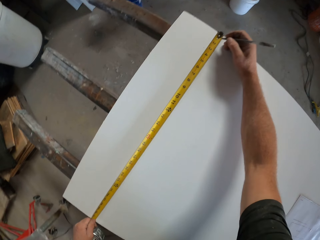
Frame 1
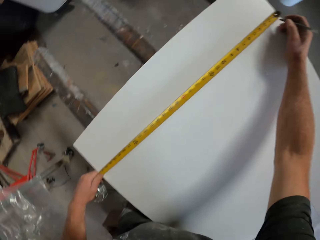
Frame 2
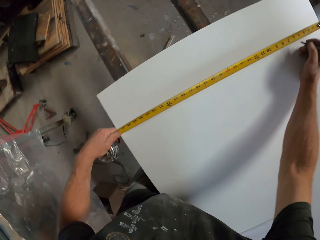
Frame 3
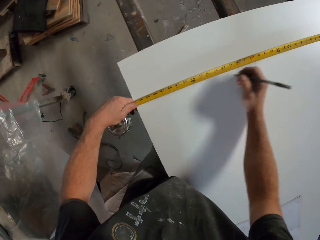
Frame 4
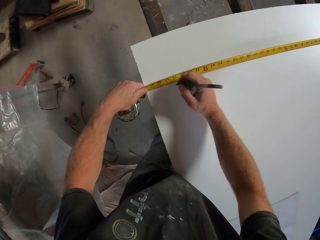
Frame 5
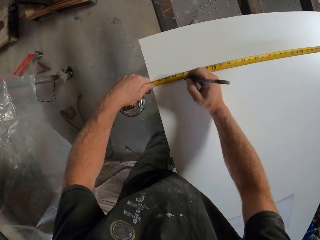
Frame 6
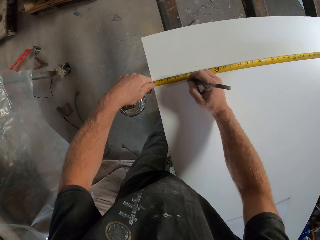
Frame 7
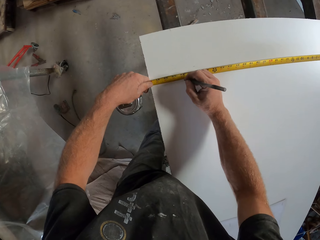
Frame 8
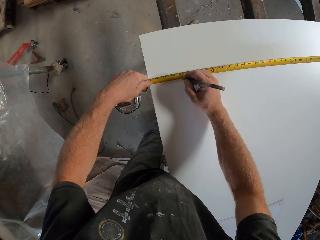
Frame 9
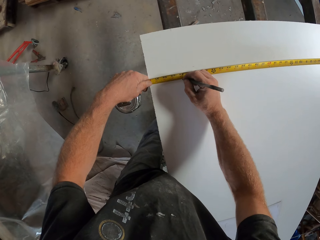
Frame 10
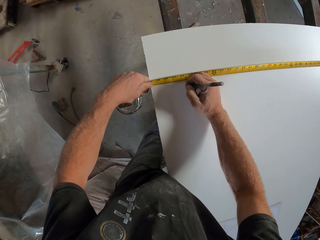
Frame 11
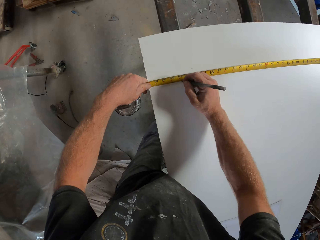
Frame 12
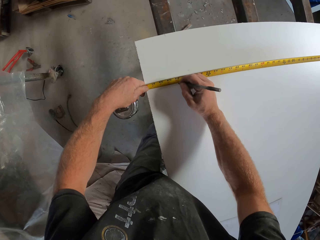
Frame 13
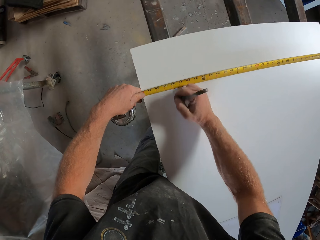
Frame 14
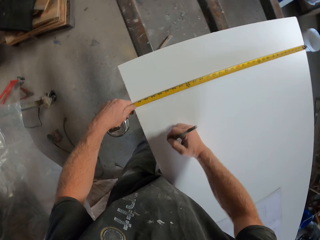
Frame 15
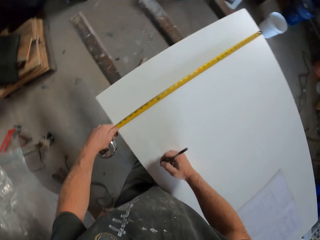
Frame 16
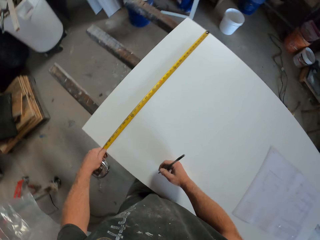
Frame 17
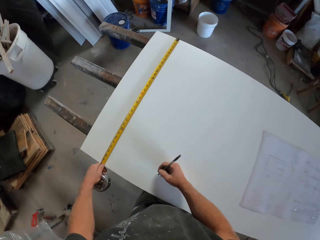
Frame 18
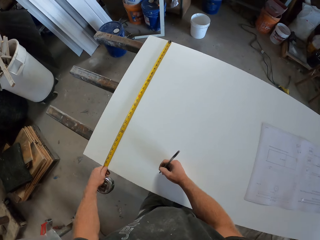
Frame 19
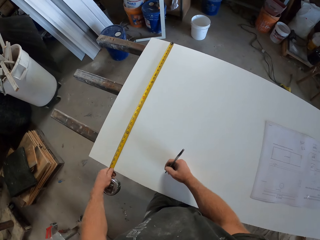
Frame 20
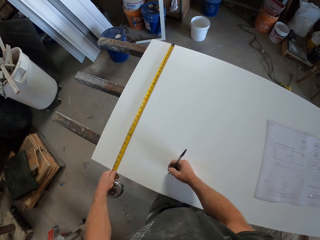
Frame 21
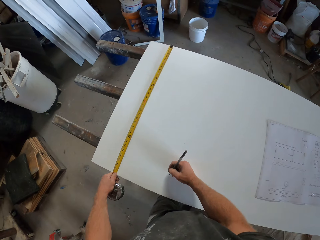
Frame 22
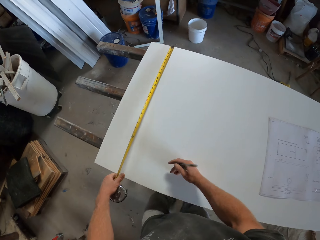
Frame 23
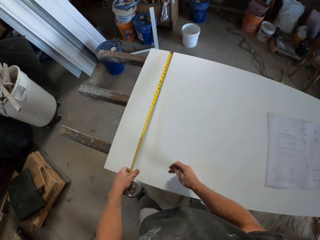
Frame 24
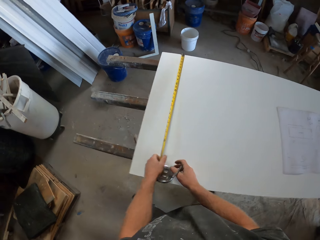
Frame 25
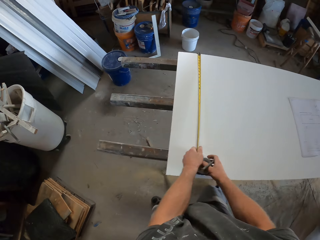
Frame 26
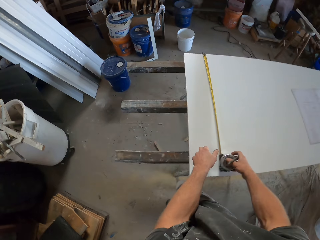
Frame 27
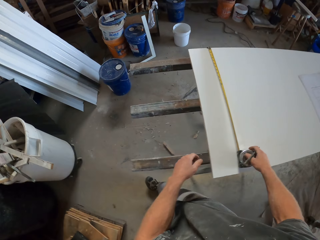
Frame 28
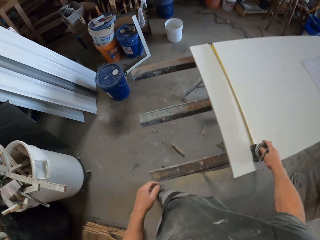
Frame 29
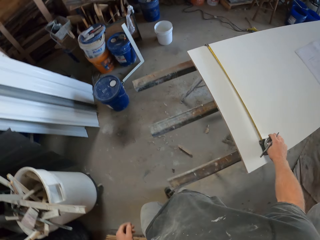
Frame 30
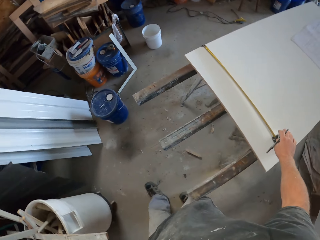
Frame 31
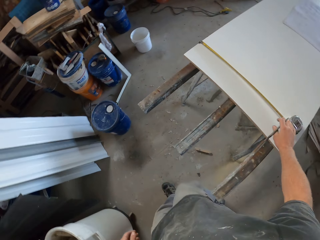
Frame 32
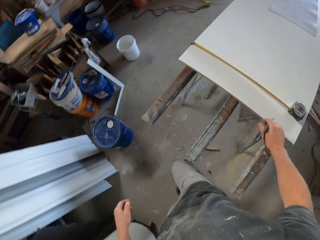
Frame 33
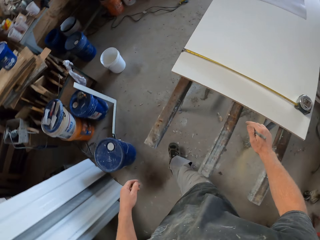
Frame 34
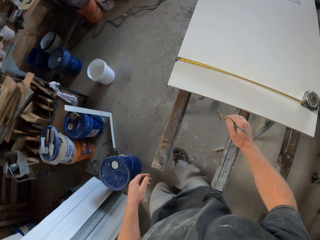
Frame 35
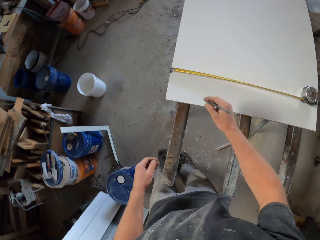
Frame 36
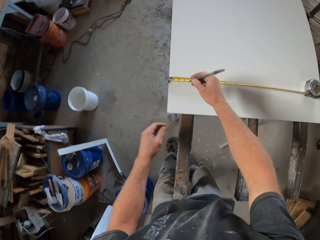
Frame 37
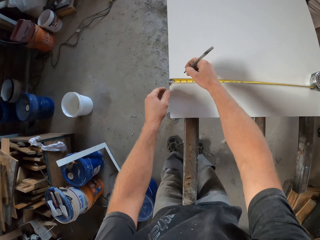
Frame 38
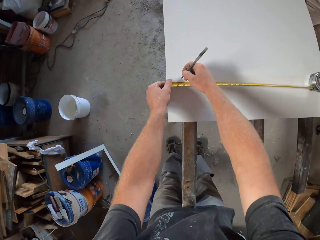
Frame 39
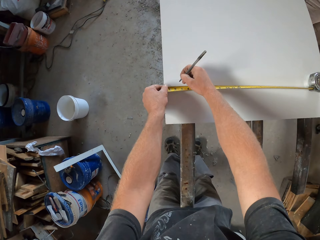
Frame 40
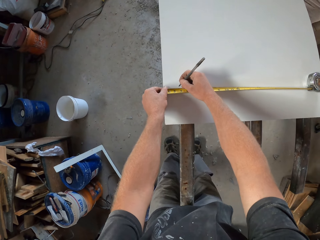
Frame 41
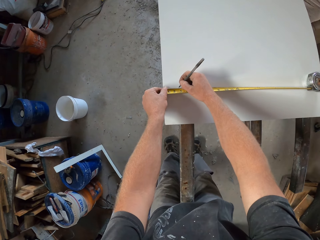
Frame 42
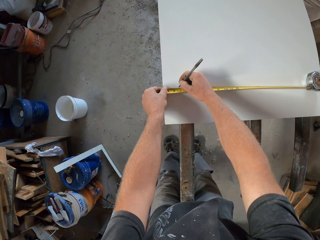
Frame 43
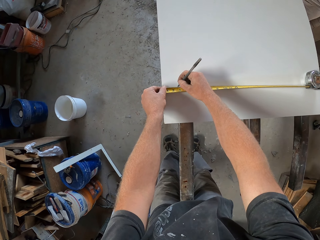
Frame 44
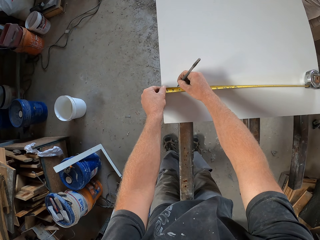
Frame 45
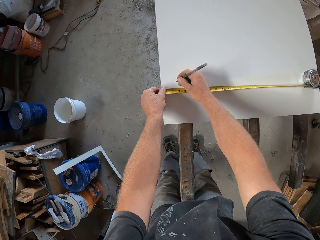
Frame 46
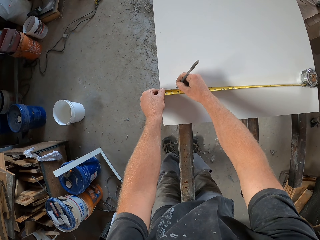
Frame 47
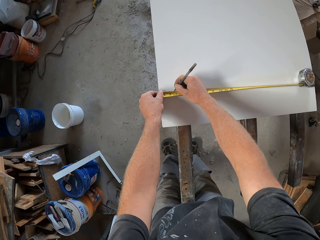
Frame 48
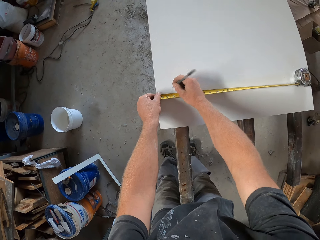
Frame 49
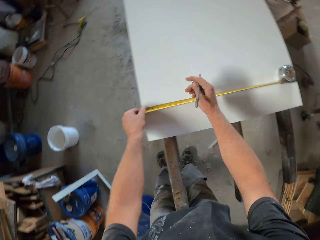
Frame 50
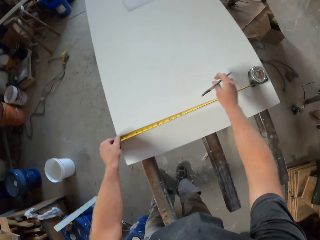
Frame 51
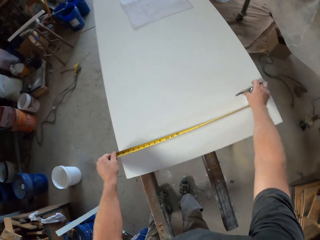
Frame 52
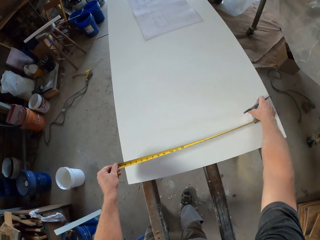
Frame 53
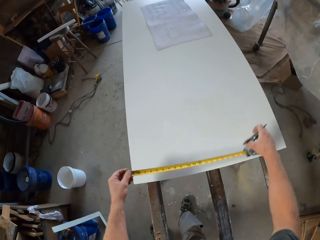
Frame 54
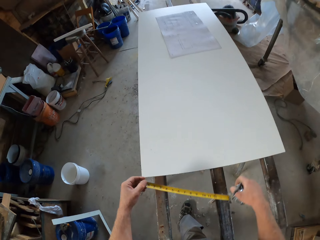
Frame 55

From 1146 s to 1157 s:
The camera wearer measures the width of the wooden board. They put the mark on the wood. They walk around. They put the mark on the wood.

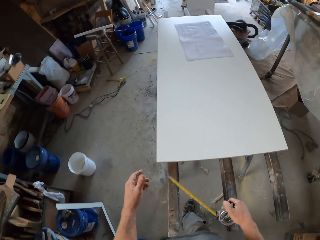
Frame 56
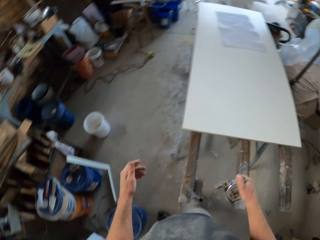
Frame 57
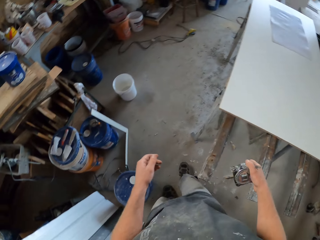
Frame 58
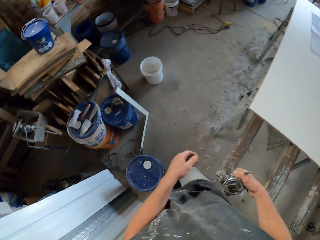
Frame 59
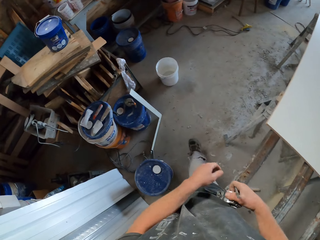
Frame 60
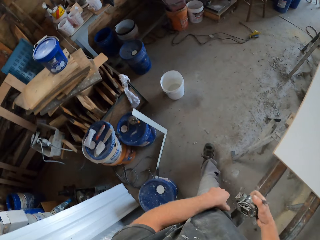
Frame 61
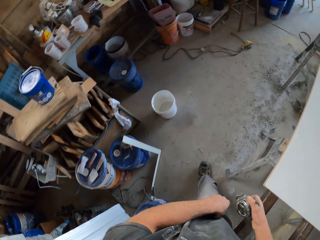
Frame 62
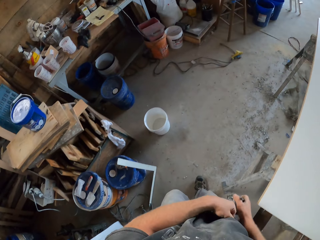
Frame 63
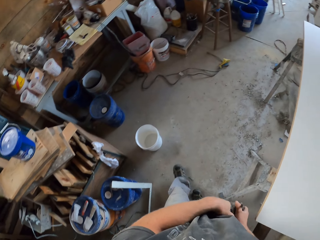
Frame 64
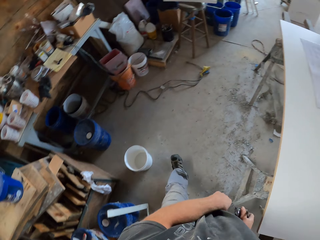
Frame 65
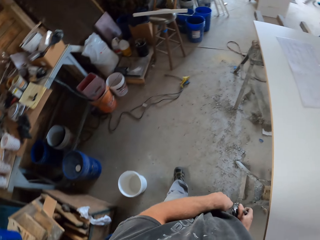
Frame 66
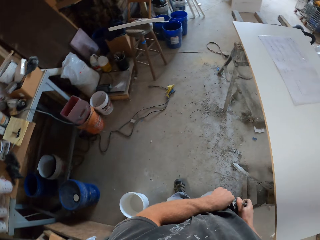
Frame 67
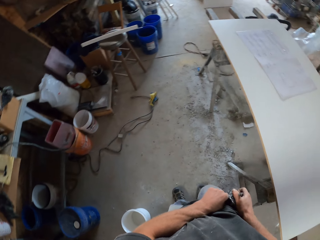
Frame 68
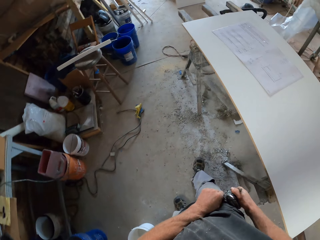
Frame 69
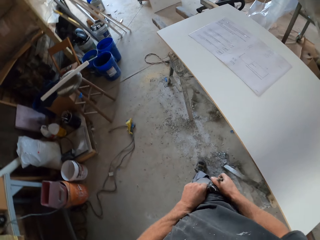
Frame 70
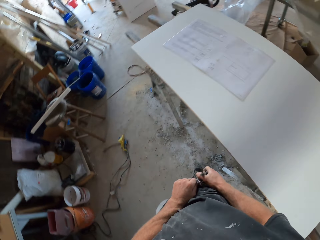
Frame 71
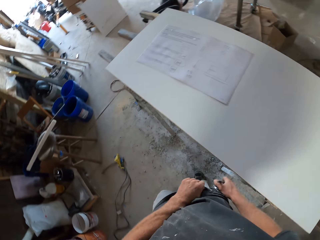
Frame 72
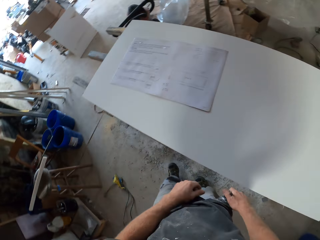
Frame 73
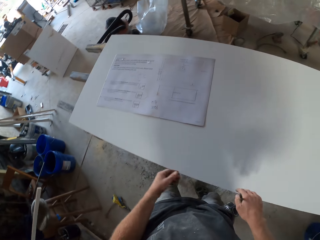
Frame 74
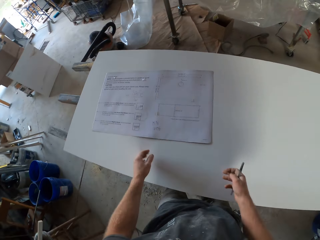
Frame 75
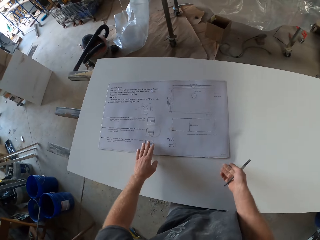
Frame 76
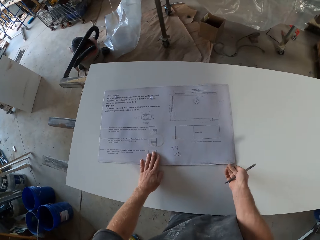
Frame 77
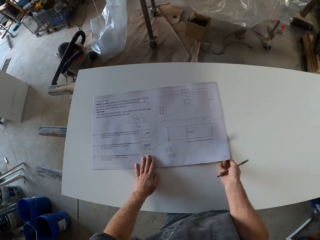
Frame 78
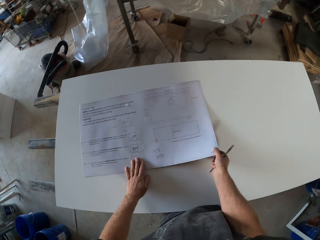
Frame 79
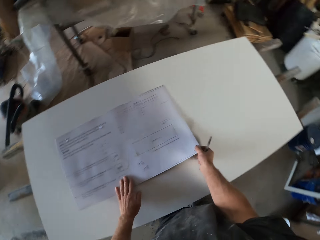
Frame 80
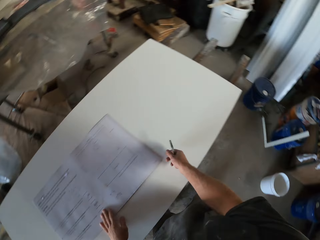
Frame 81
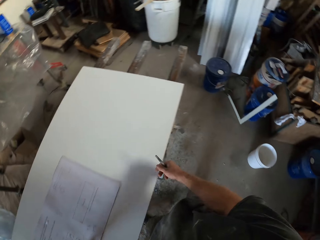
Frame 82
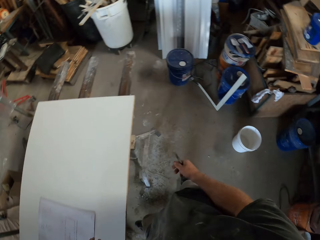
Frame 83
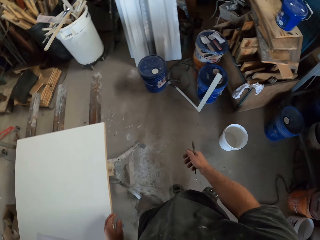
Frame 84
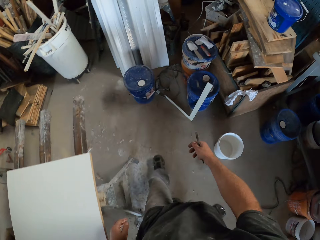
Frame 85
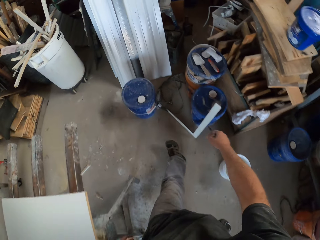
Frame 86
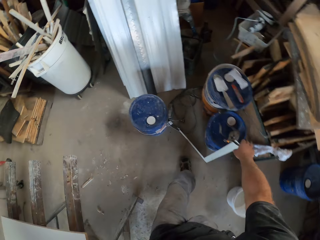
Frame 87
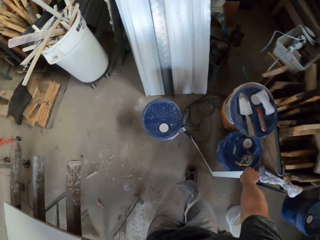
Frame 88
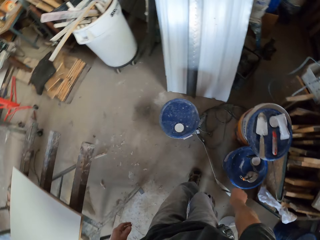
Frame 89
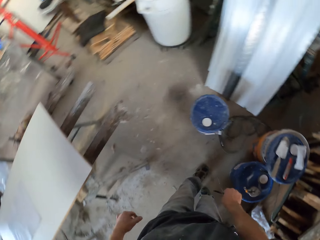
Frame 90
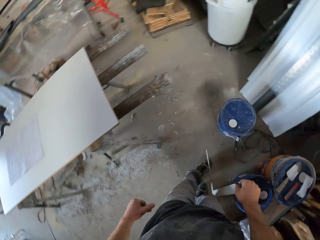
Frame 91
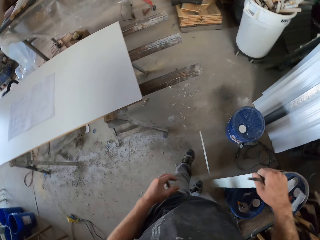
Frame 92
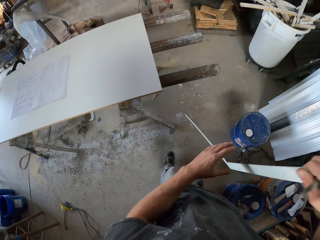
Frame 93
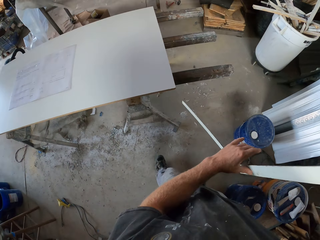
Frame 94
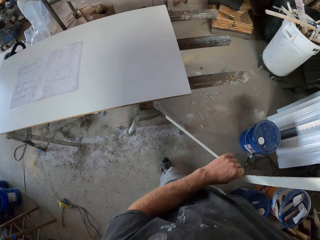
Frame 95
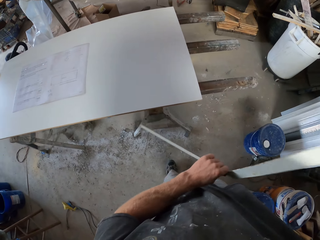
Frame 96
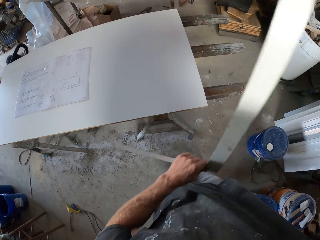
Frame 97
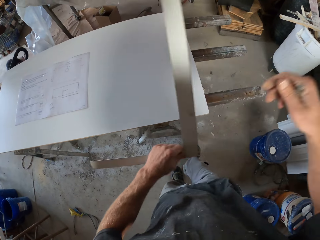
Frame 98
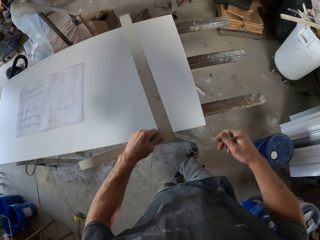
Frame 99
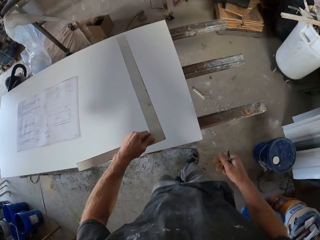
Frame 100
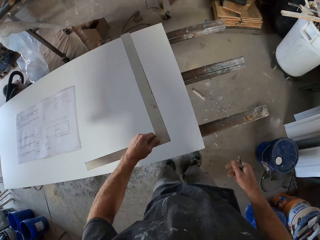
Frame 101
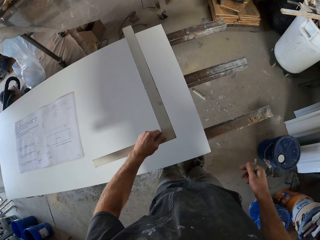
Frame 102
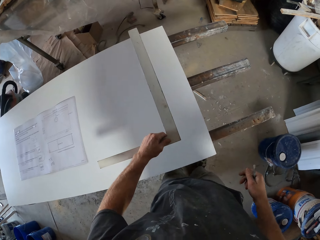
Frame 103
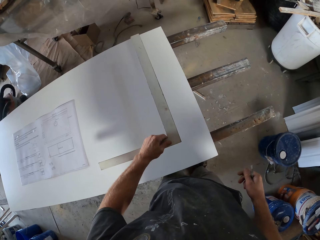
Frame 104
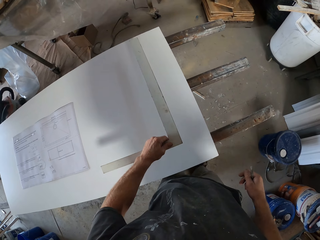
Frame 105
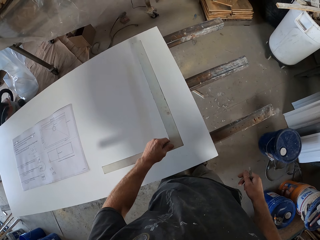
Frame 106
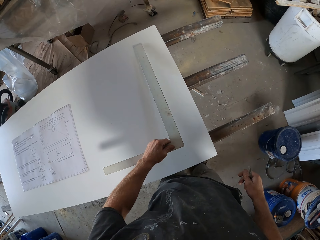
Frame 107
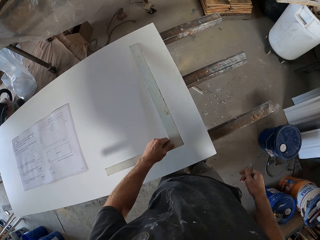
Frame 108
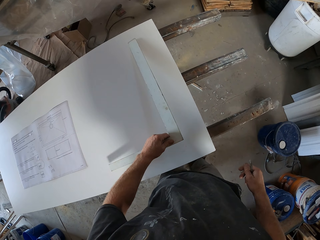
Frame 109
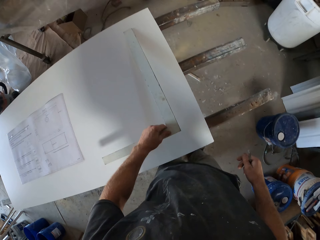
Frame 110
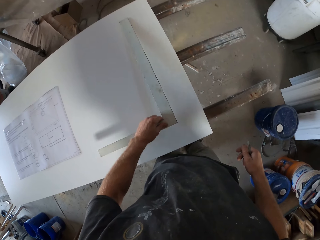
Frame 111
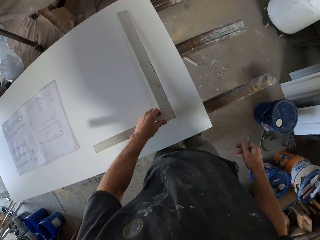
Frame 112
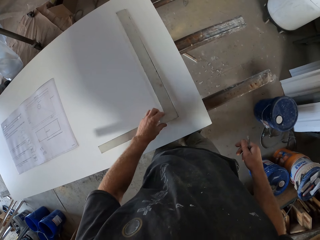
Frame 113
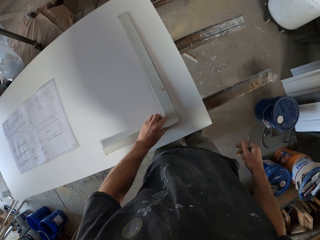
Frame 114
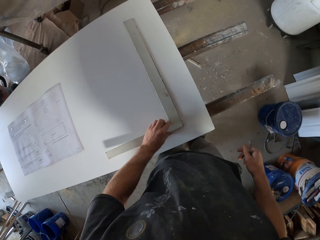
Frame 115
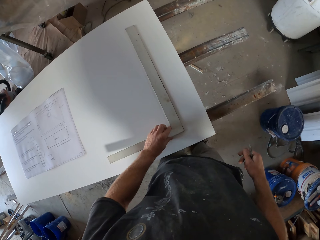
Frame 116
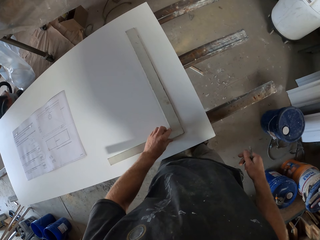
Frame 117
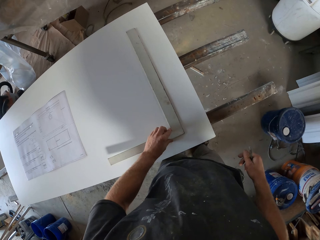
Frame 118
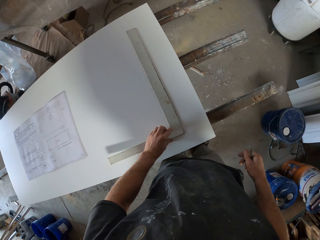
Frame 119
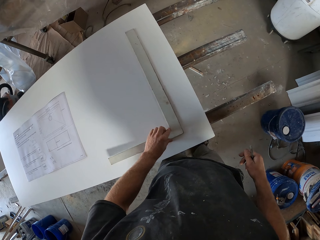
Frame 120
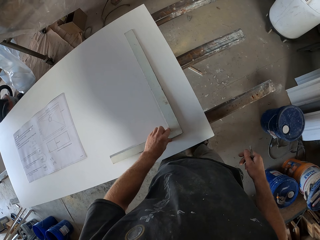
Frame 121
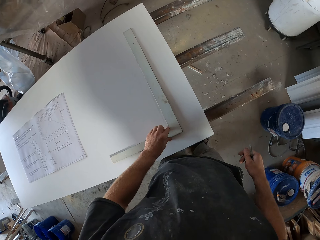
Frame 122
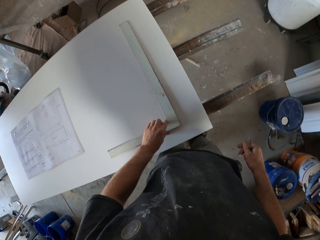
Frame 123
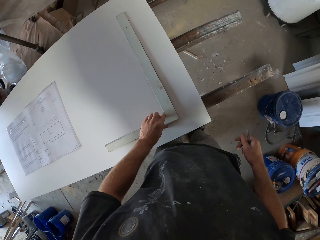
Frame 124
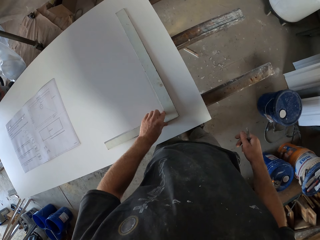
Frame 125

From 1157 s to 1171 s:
The camera wearer takes the tape measure. They put the tape measure in the pocket. They walk. They touch the paper. They walk. They take the L square ruler. They put the L square ruler on the wooden board.
